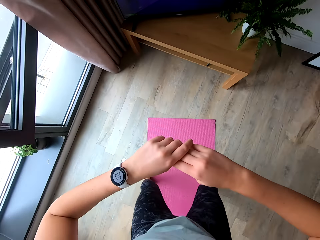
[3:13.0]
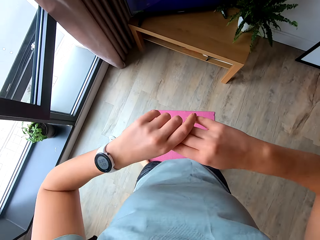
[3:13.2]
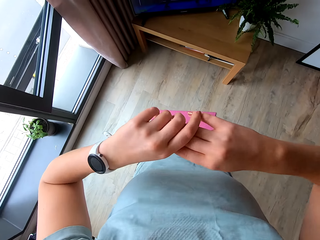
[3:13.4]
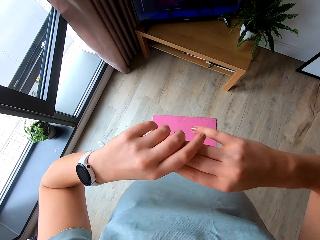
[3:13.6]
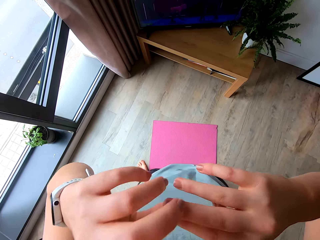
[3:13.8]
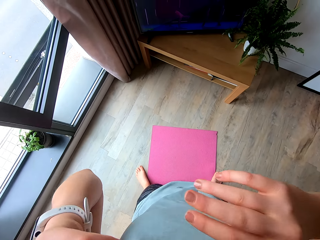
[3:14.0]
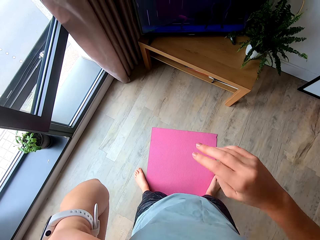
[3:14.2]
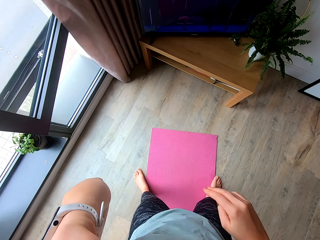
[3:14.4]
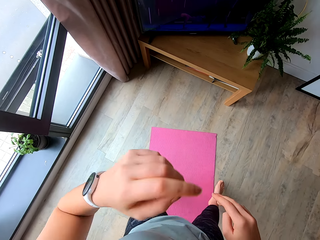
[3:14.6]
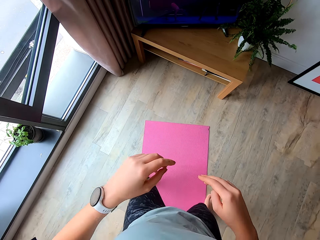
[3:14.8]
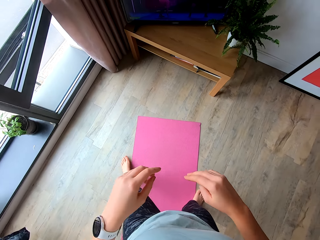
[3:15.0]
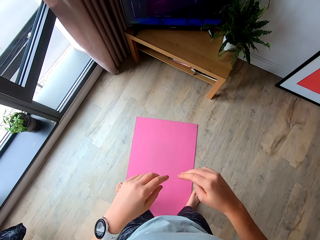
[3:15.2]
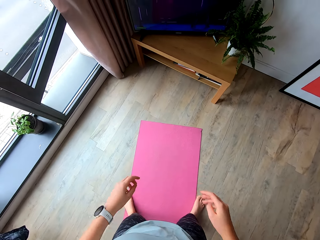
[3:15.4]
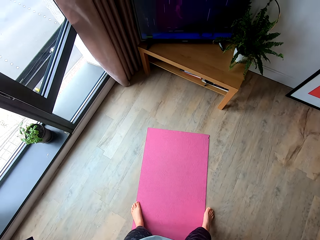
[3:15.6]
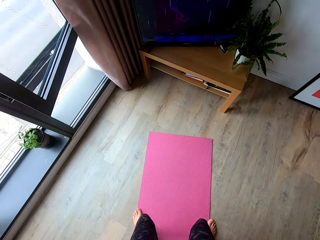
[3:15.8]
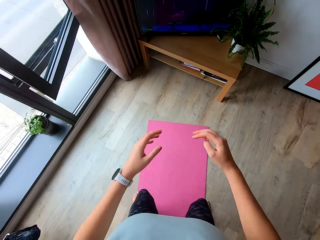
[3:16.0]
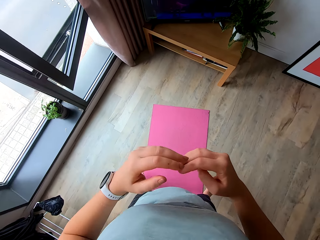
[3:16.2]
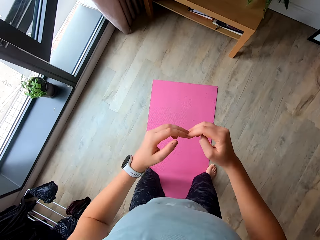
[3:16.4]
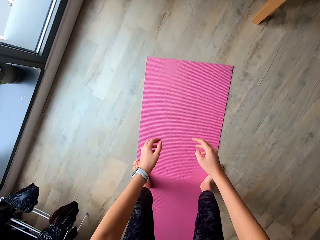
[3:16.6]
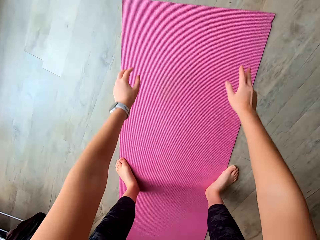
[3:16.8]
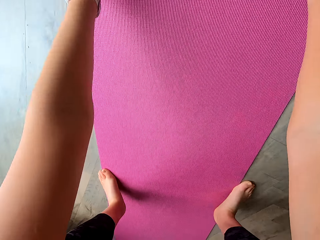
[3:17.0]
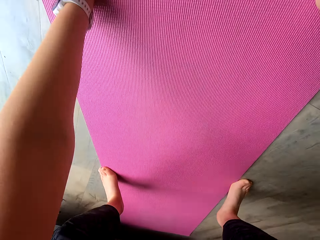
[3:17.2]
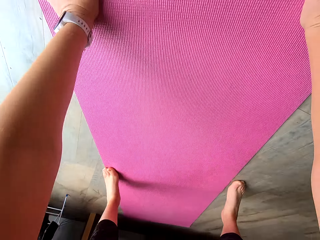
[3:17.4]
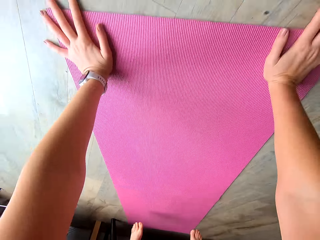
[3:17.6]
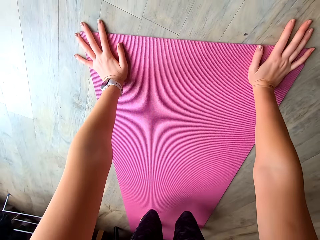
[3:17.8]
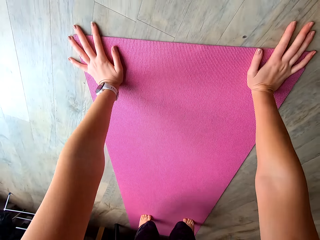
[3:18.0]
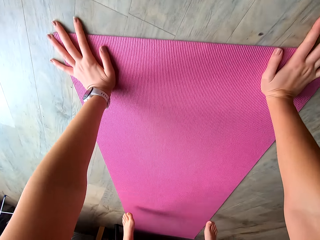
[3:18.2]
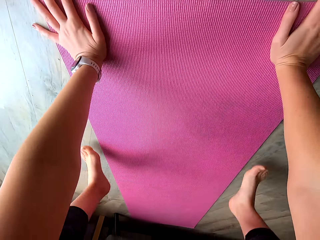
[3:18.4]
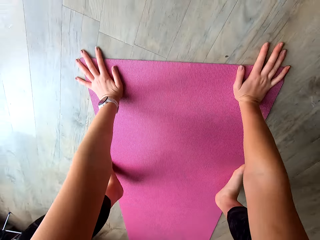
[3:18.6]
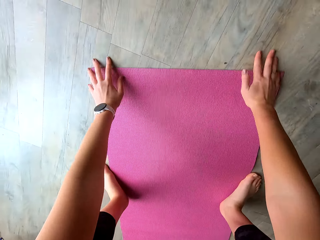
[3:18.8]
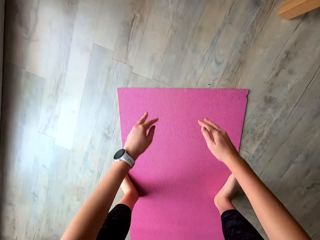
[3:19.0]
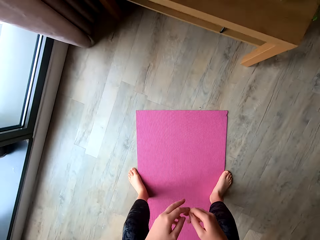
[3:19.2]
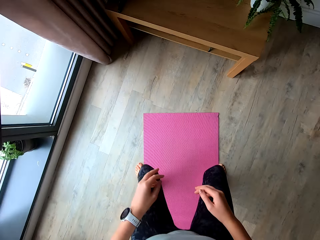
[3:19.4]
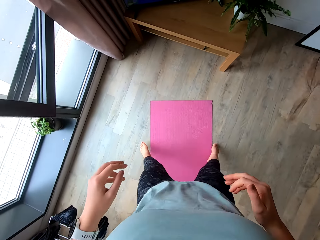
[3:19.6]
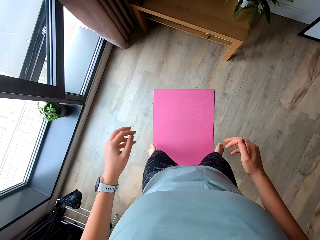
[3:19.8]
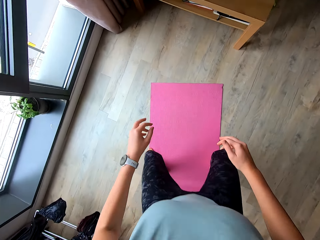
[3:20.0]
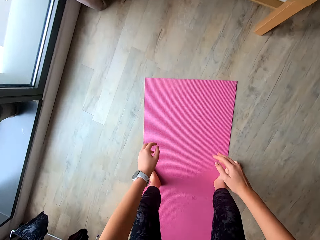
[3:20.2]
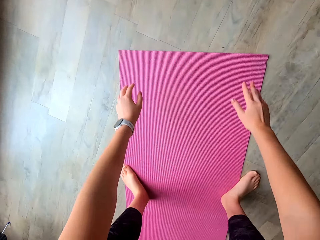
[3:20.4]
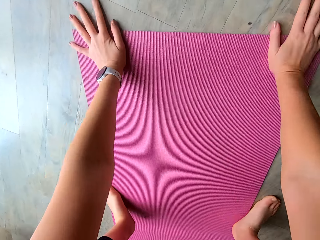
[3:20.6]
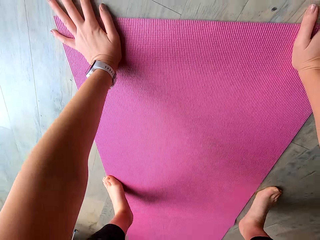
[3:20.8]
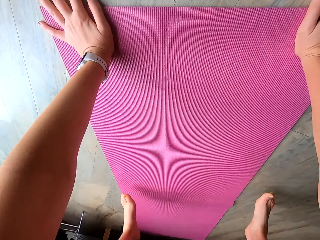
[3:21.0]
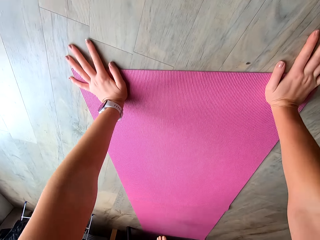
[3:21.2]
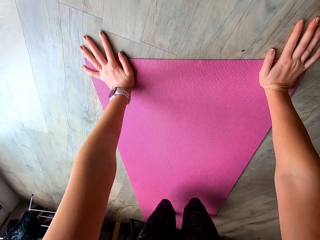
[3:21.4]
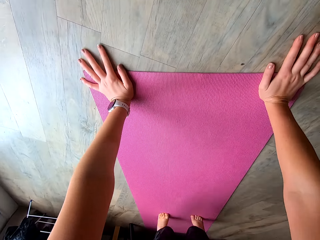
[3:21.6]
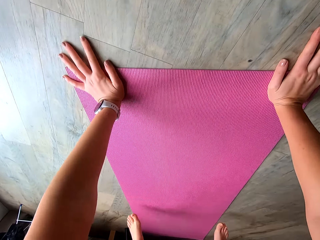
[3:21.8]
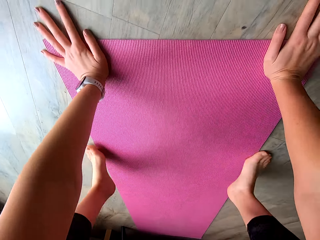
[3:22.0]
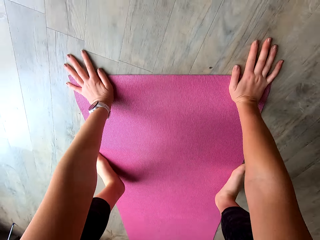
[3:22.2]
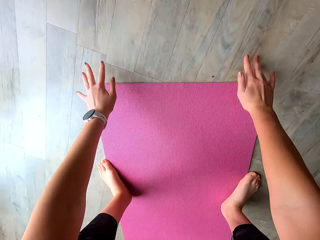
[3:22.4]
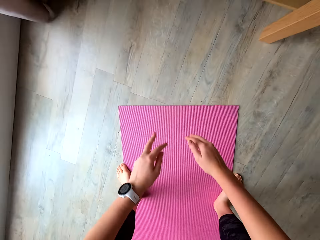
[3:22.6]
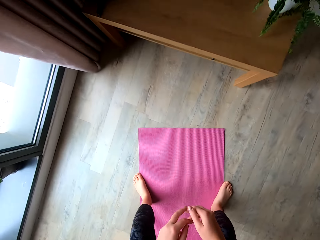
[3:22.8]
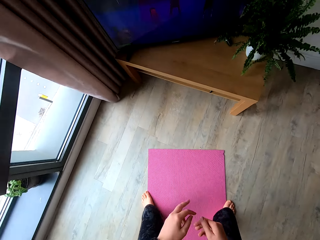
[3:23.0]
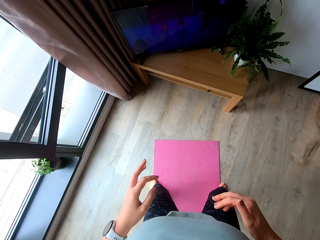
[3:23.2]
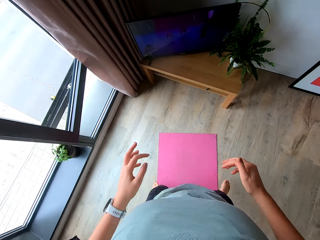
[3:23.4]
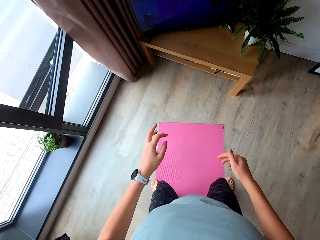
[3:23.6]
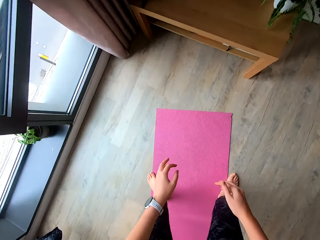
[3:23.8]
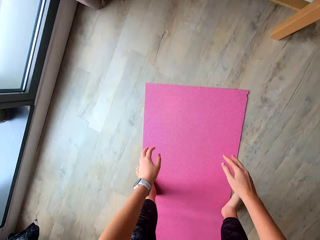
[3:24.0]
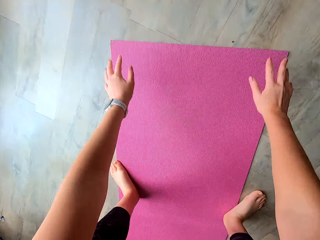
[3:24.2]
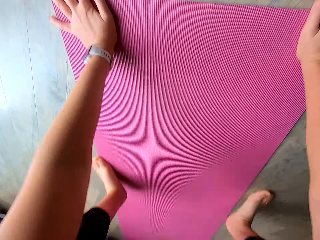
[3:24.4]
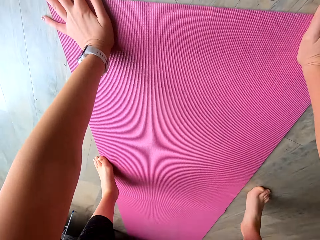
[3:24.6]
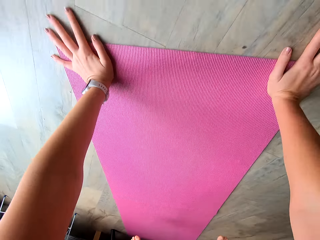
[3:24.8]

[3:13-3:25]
The camera wearer touches her eye. She exercises.

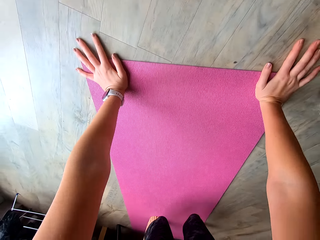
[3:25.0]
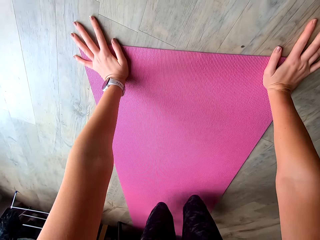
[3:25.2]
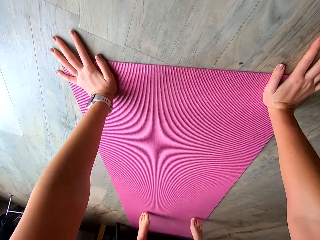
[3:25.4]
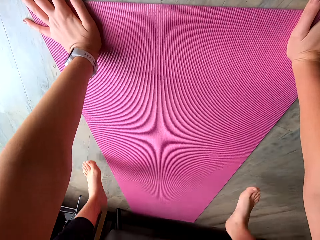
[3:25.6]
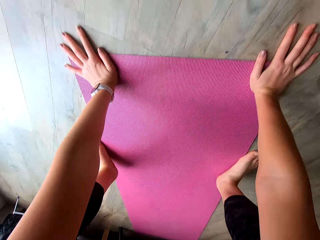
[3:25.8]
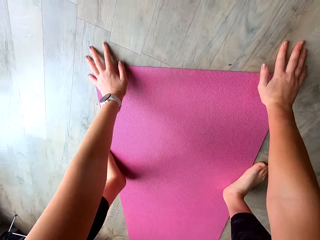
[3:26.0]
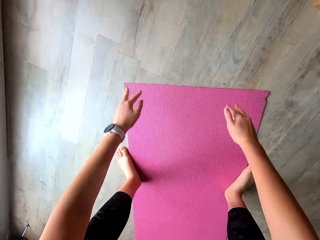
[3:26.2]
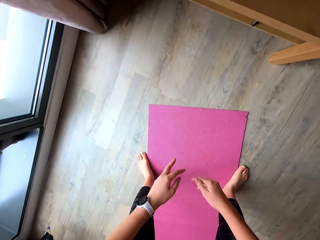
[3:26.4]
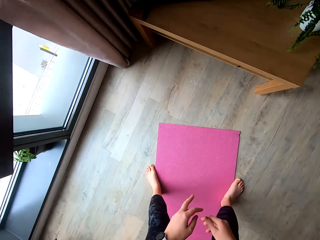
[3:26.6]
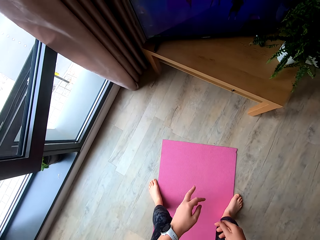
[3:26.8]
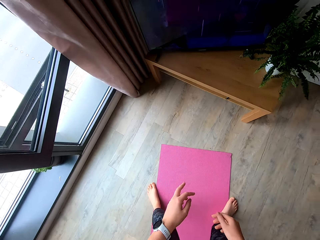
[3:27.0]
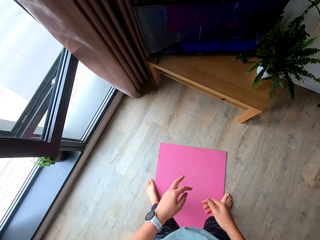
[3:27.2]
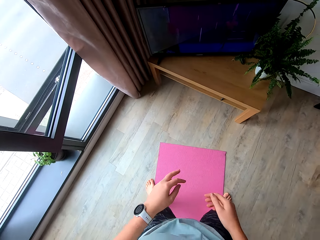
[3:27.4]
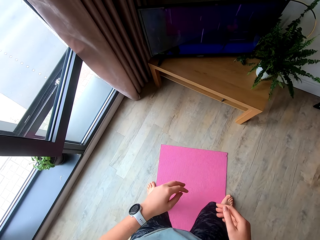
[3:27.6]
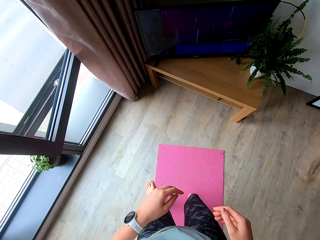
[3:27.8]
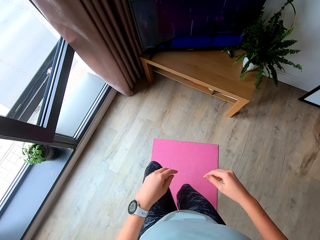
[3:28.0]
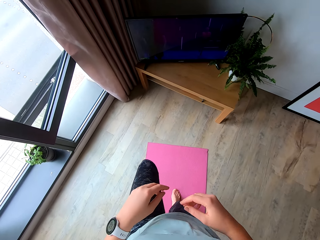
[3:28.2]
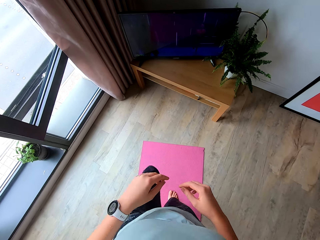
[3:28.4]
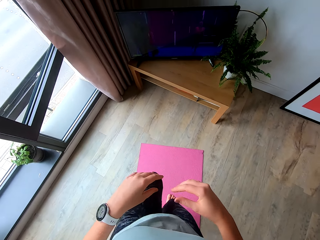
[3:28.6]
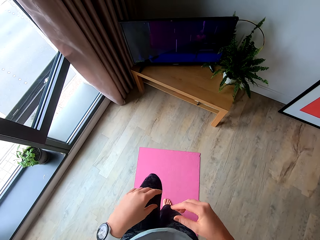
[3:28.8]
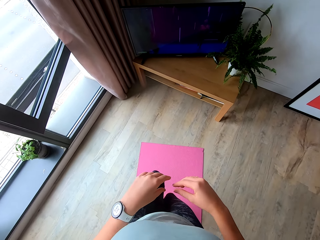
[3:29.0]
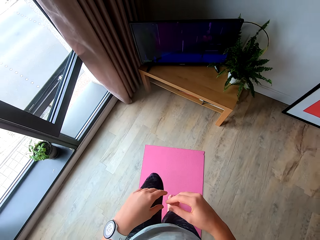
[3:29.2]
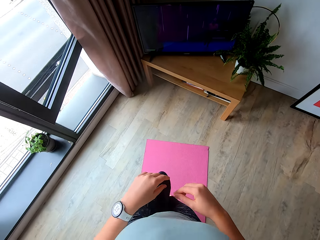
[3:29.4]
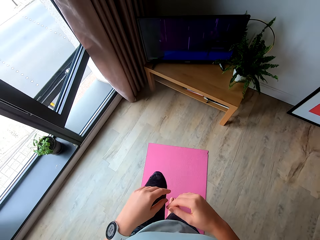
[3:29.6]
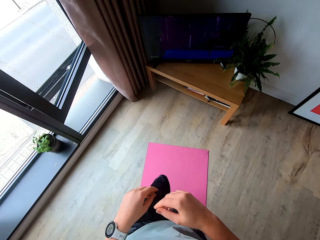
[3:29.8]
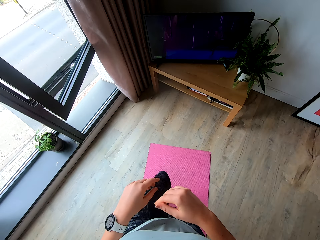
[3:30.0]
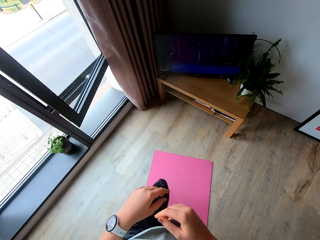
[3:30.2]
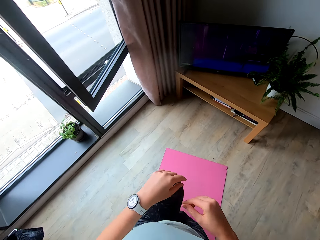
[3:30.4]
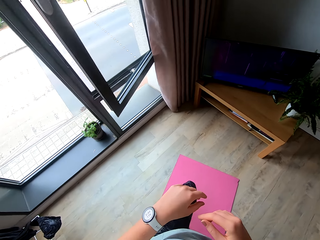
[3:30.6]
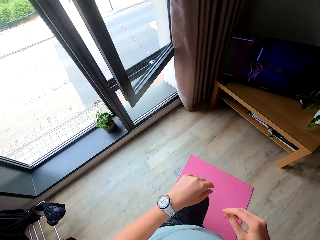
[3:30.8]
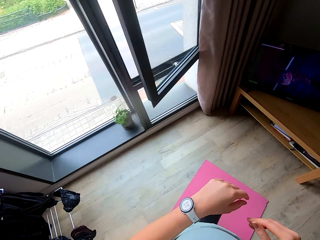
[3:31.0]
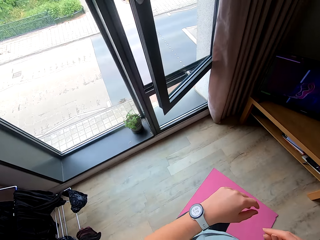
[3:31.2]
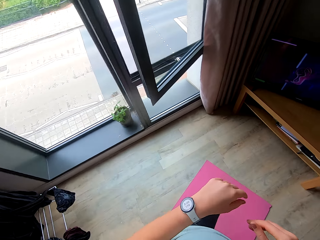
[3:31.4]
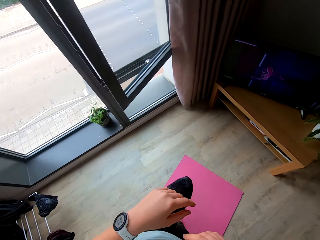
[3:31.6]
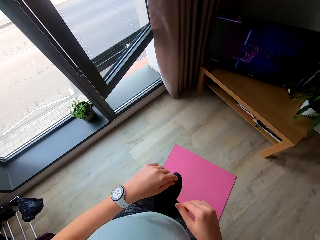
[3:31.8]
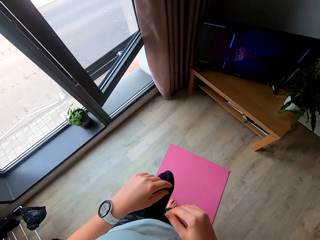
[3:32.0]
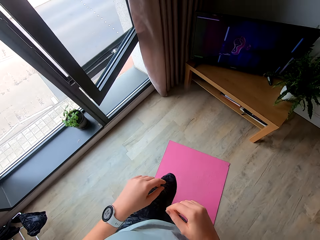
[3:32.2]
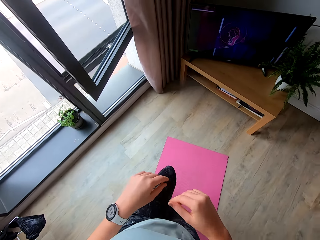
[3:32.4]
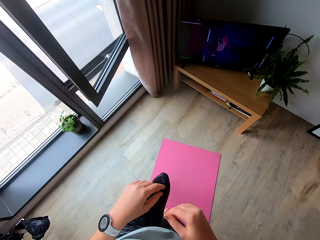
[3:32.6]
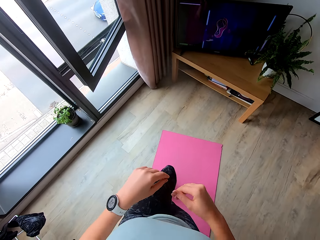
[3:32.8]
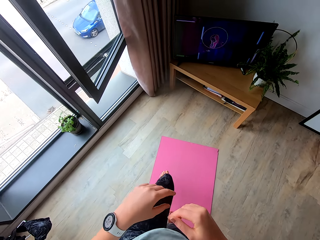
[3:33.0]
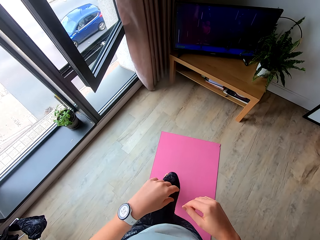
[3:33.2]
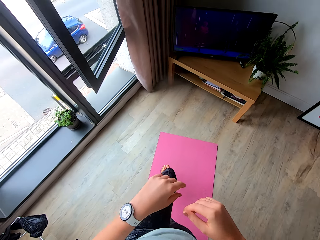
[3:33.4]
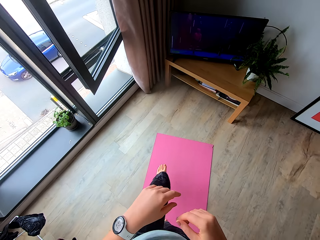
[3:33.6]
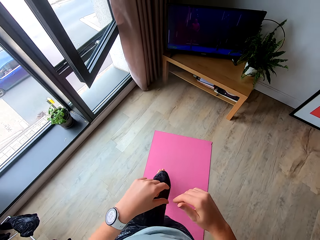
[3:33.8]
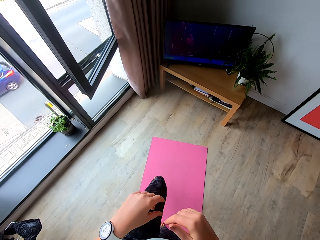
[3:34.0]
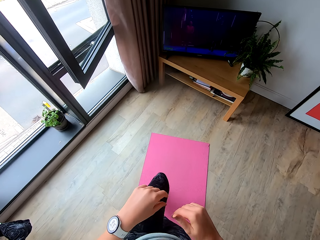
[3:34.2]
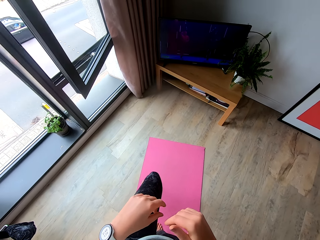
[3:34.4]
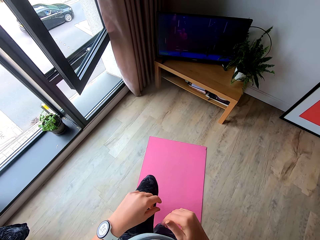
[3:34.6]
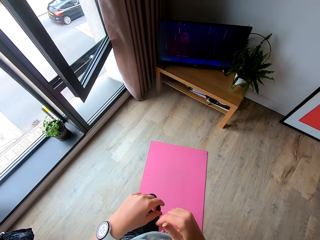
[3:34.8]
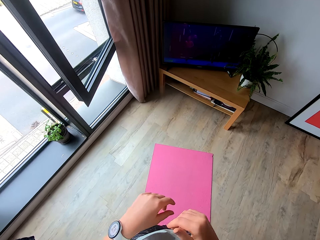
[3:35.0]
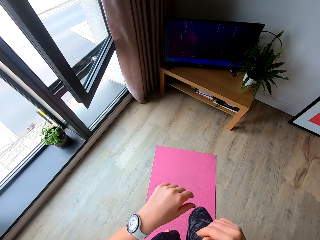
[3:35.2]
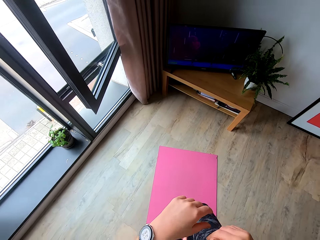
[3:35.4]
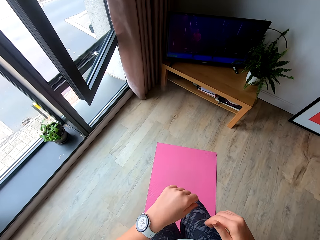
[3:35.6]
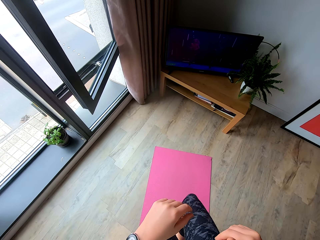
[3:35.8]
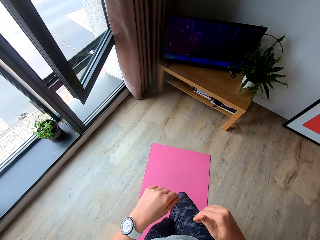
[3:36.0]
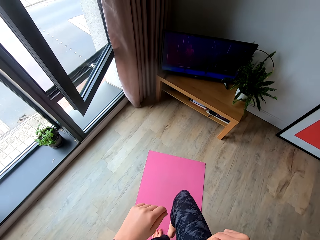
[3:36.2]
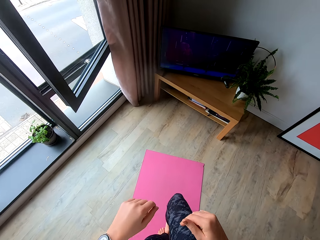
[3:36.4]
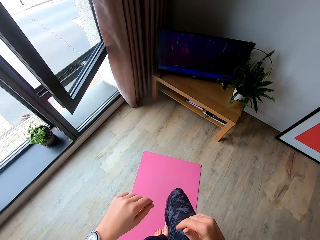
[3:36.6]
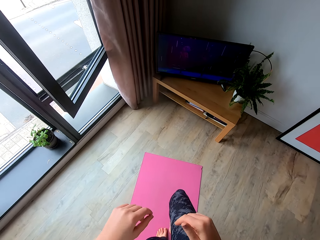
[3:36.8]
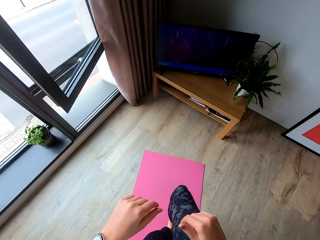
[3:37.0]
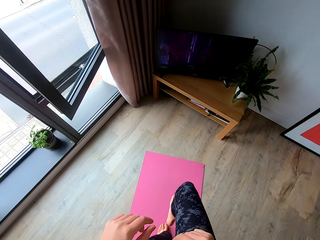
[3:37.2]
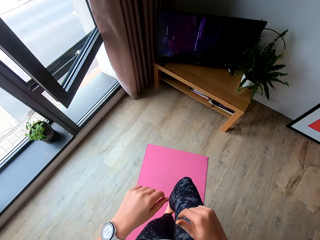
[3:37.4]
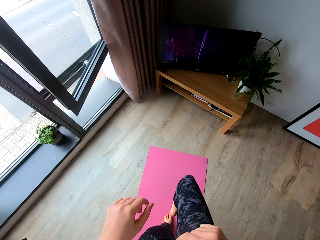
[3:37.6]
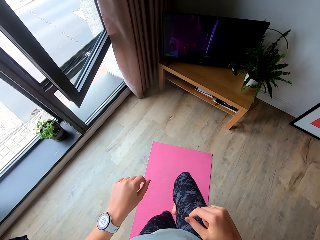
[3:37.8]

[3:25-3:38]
The camera wearer jumps on the mat.
